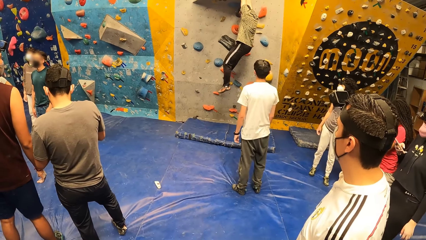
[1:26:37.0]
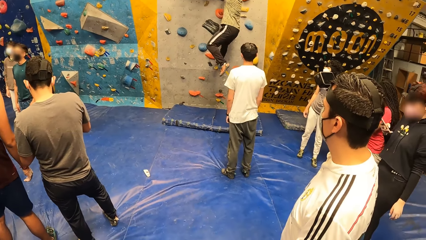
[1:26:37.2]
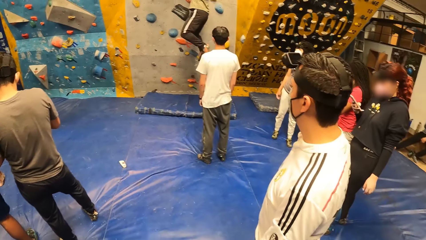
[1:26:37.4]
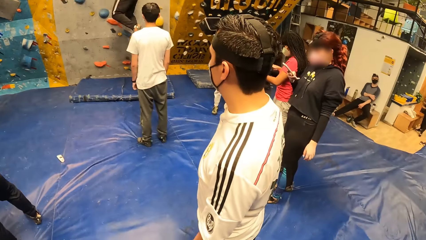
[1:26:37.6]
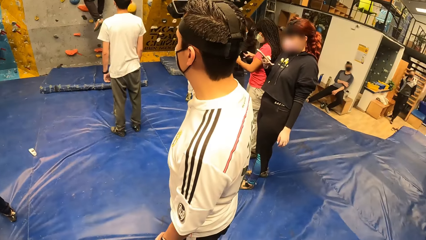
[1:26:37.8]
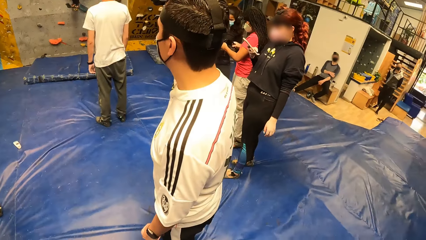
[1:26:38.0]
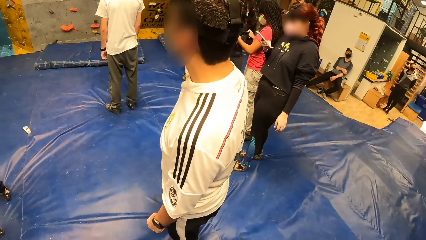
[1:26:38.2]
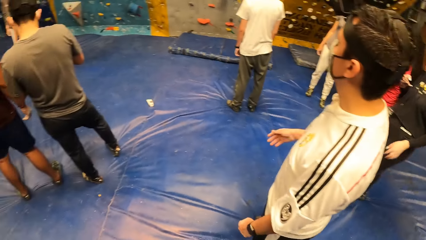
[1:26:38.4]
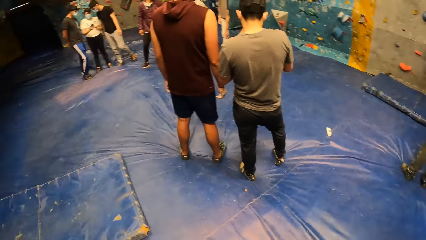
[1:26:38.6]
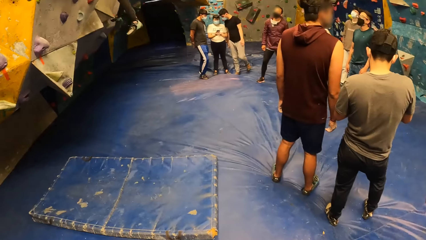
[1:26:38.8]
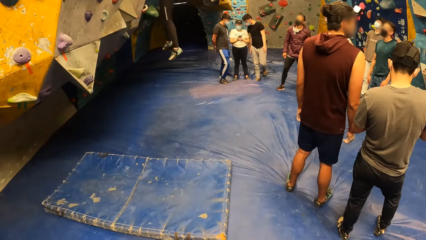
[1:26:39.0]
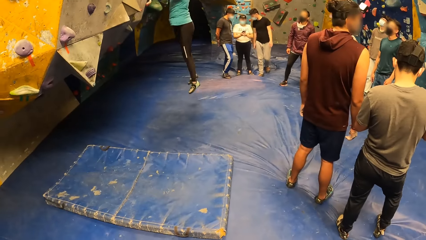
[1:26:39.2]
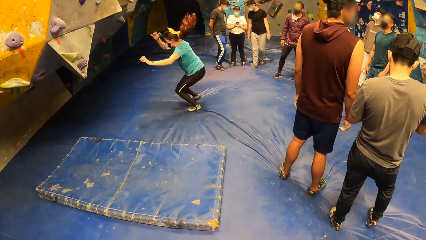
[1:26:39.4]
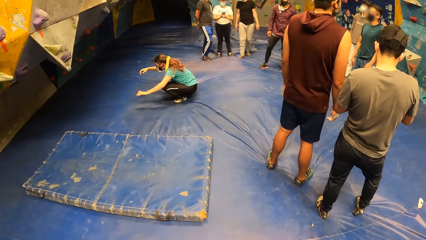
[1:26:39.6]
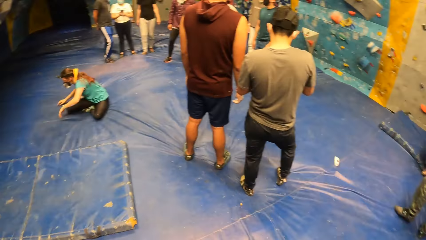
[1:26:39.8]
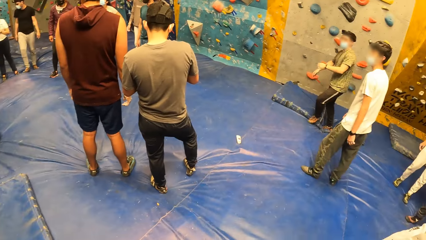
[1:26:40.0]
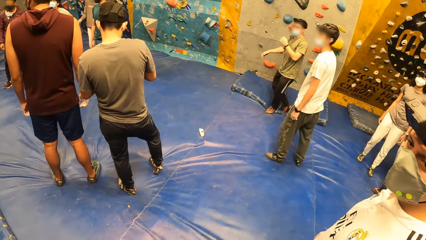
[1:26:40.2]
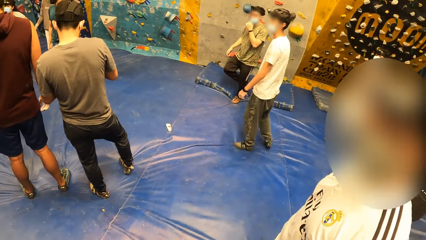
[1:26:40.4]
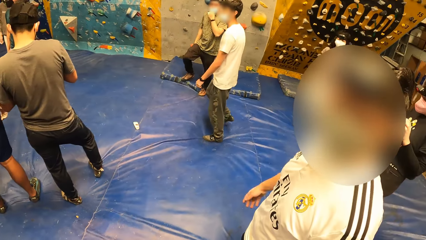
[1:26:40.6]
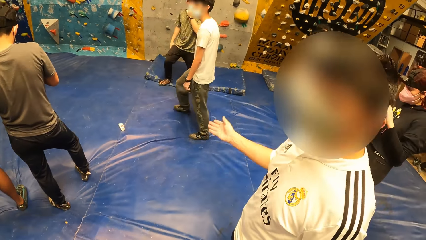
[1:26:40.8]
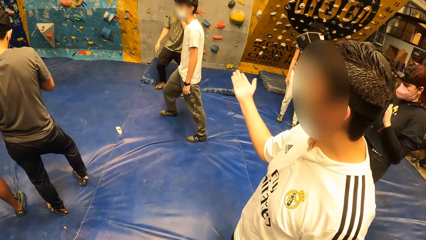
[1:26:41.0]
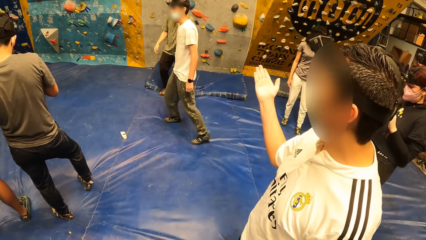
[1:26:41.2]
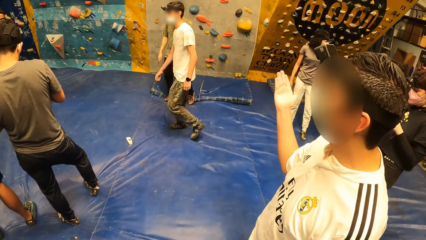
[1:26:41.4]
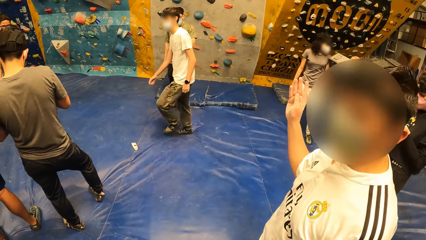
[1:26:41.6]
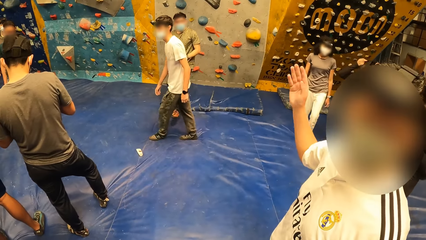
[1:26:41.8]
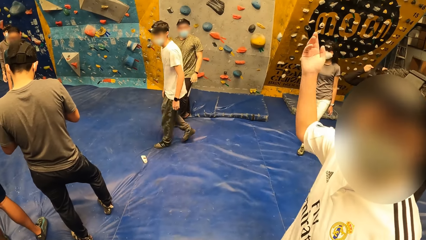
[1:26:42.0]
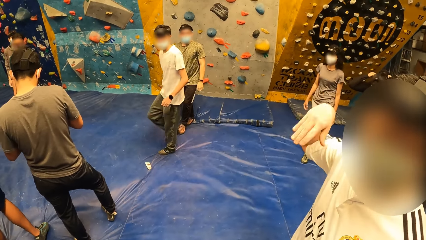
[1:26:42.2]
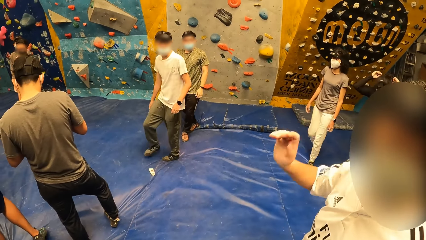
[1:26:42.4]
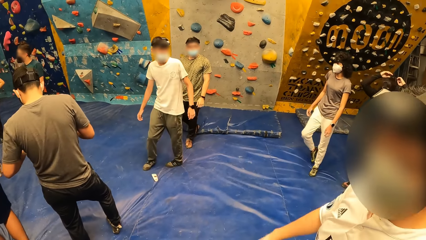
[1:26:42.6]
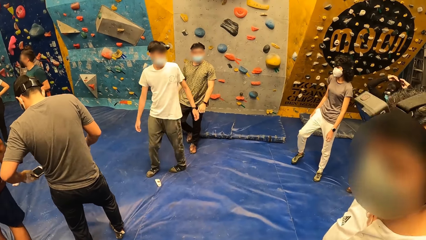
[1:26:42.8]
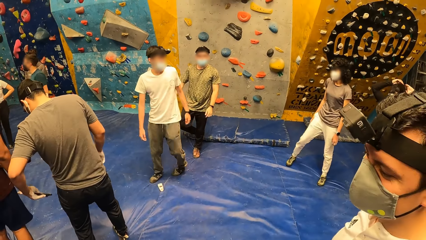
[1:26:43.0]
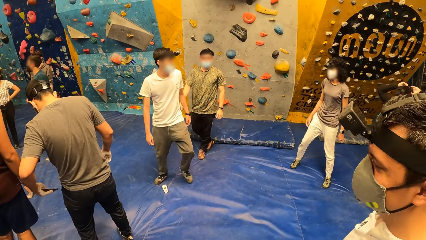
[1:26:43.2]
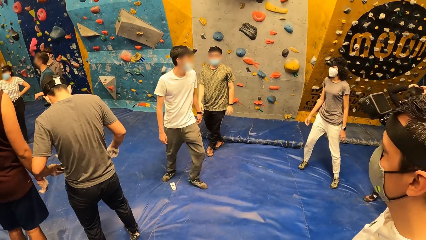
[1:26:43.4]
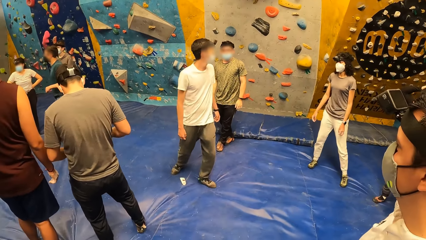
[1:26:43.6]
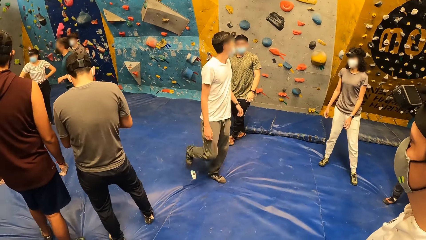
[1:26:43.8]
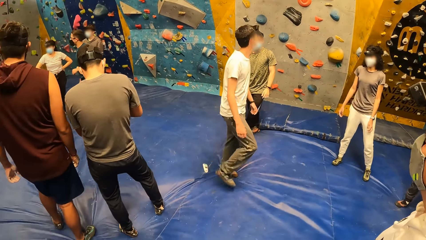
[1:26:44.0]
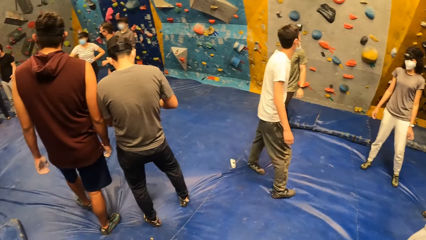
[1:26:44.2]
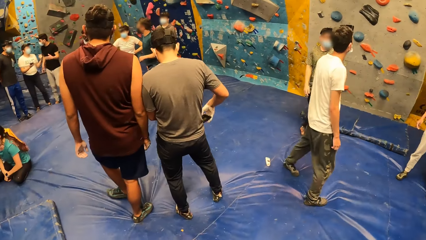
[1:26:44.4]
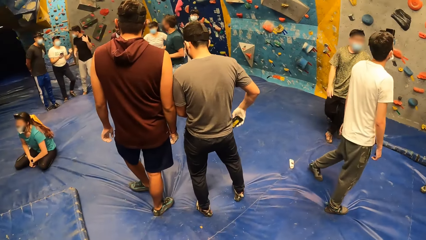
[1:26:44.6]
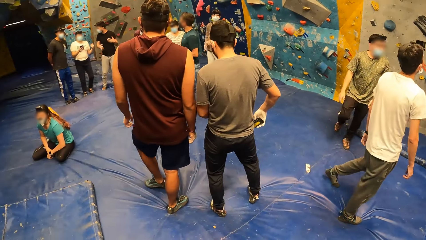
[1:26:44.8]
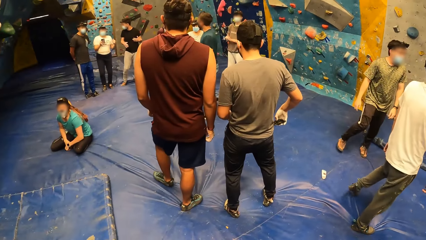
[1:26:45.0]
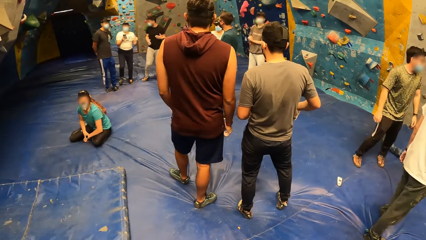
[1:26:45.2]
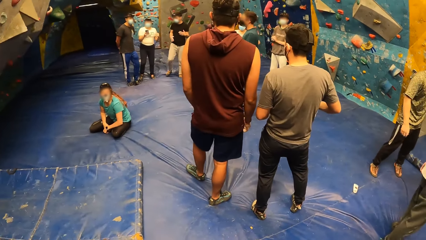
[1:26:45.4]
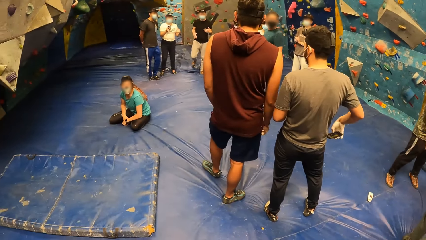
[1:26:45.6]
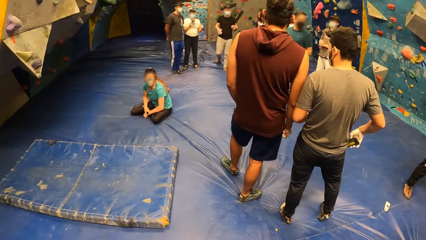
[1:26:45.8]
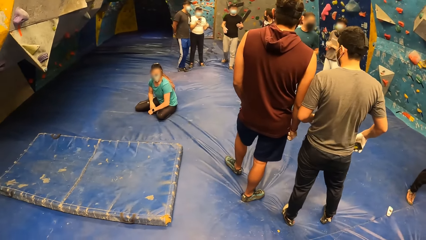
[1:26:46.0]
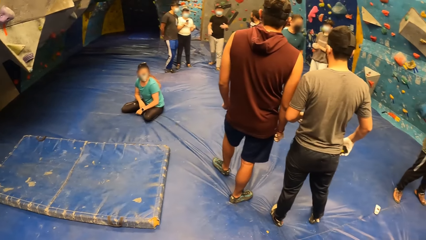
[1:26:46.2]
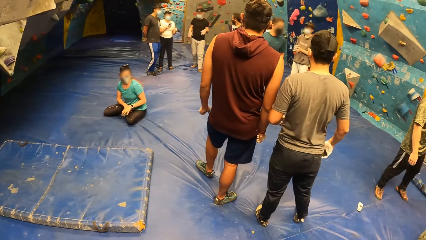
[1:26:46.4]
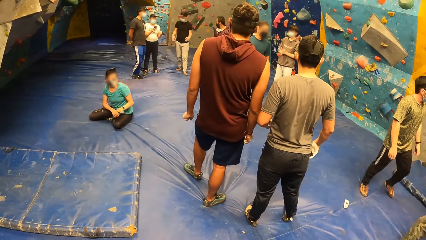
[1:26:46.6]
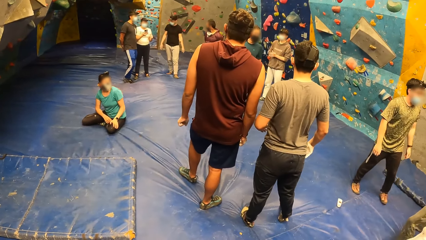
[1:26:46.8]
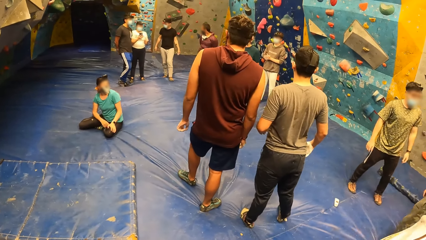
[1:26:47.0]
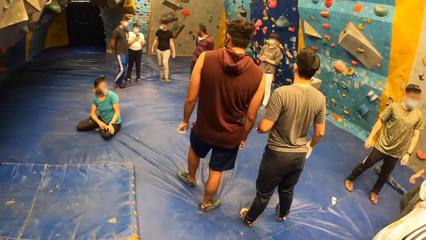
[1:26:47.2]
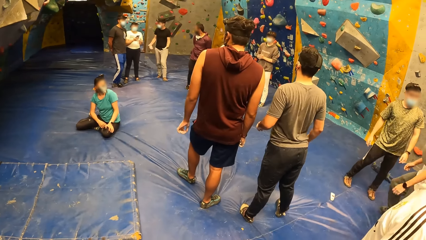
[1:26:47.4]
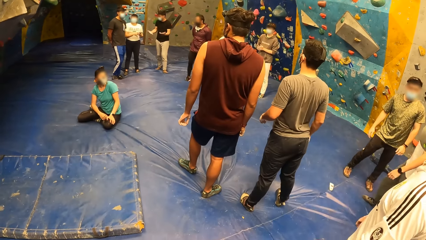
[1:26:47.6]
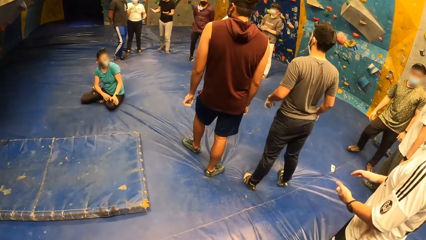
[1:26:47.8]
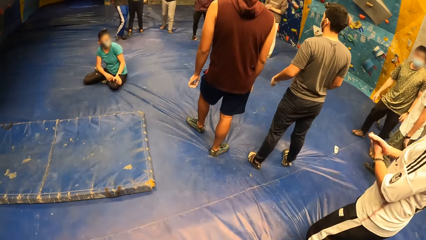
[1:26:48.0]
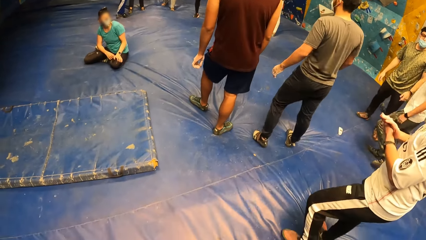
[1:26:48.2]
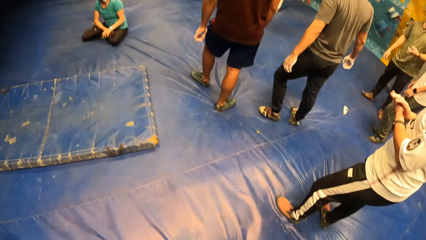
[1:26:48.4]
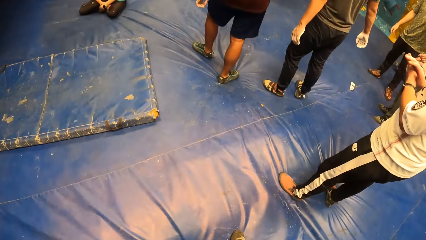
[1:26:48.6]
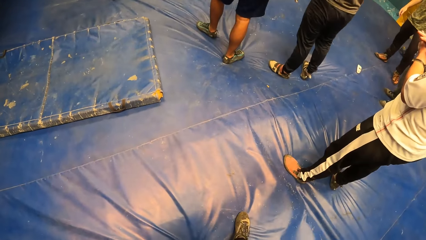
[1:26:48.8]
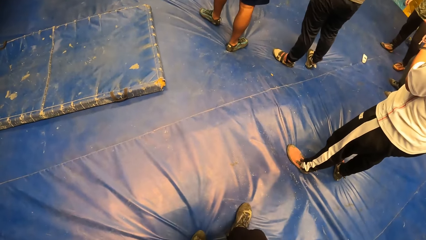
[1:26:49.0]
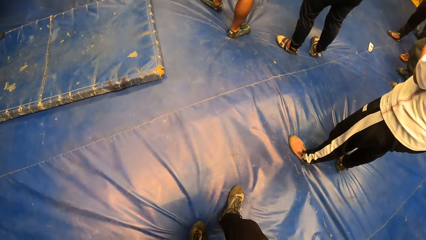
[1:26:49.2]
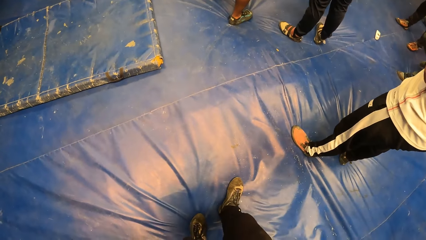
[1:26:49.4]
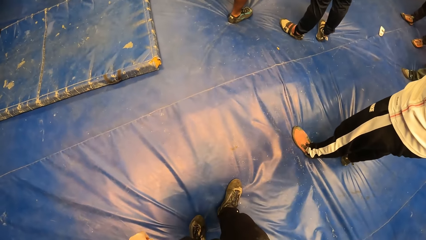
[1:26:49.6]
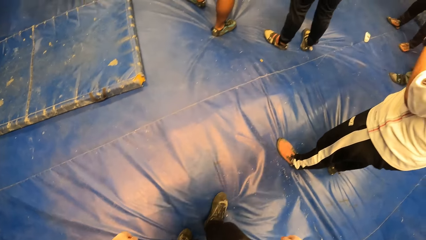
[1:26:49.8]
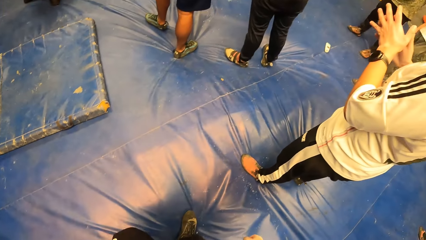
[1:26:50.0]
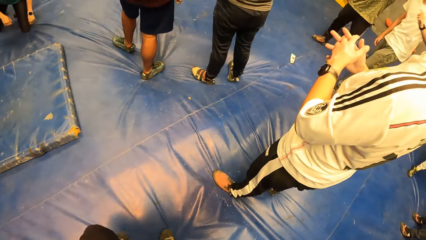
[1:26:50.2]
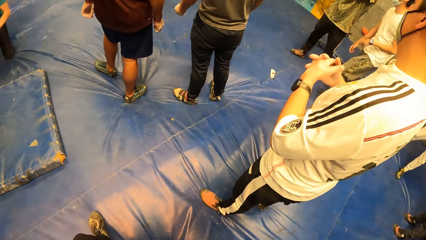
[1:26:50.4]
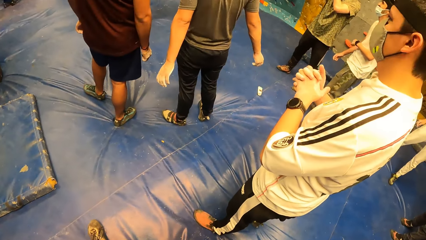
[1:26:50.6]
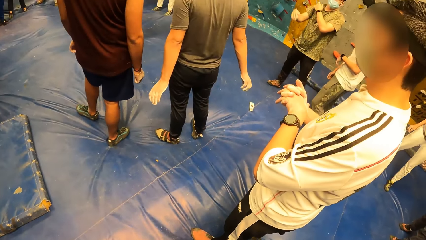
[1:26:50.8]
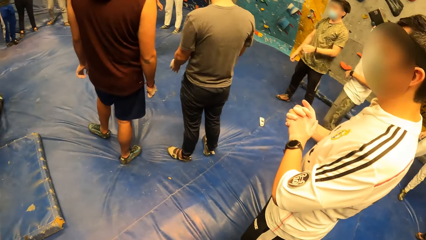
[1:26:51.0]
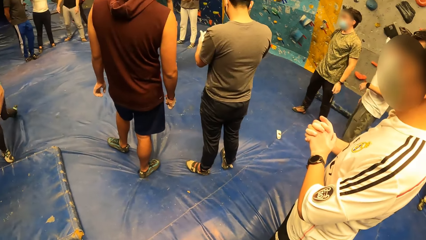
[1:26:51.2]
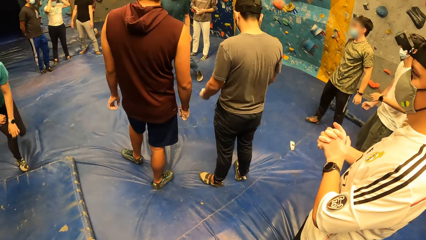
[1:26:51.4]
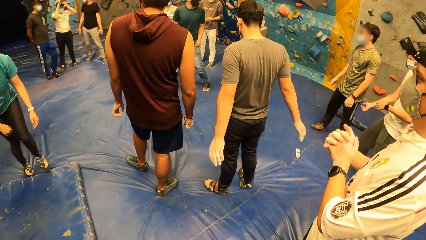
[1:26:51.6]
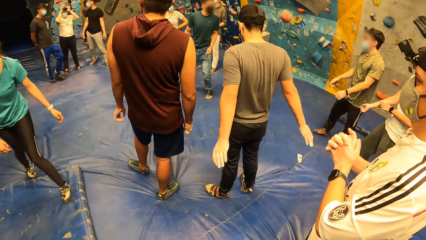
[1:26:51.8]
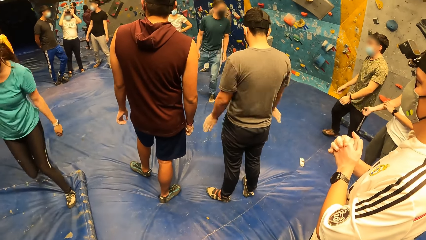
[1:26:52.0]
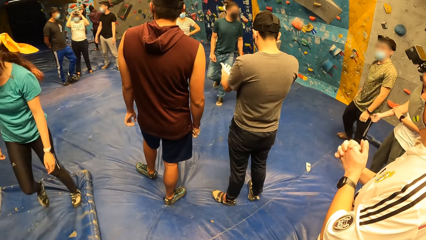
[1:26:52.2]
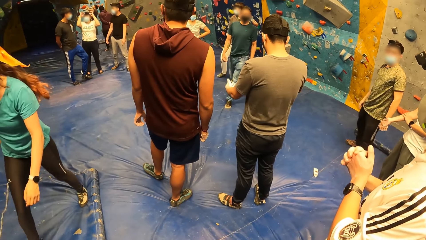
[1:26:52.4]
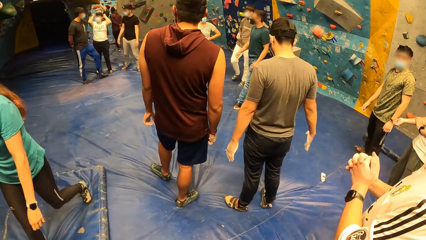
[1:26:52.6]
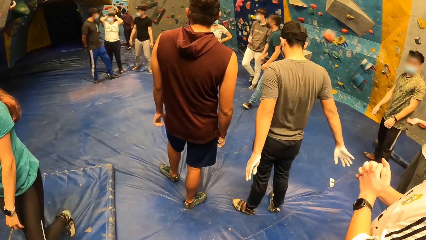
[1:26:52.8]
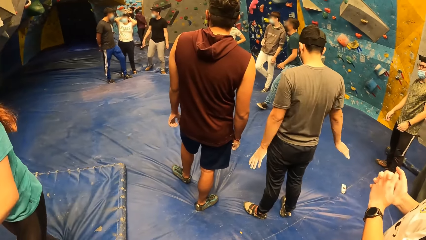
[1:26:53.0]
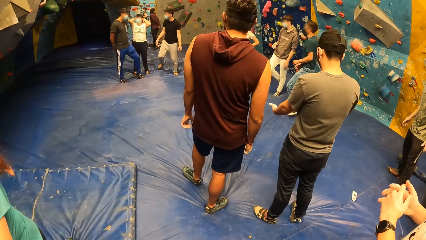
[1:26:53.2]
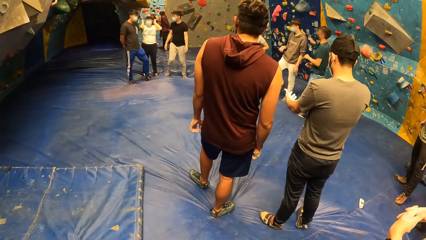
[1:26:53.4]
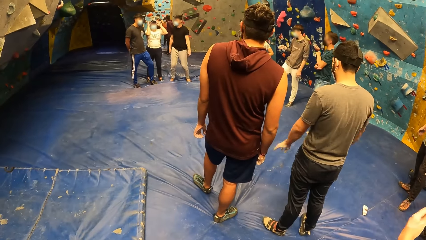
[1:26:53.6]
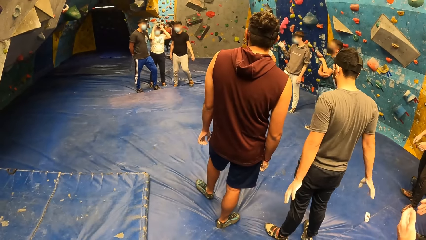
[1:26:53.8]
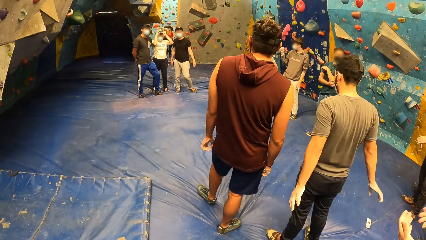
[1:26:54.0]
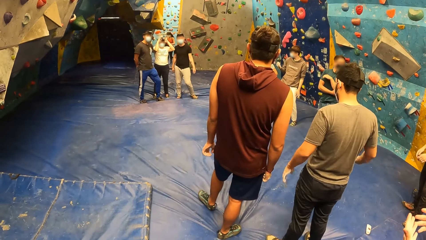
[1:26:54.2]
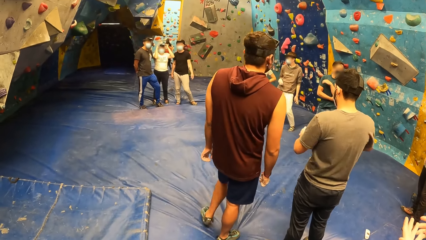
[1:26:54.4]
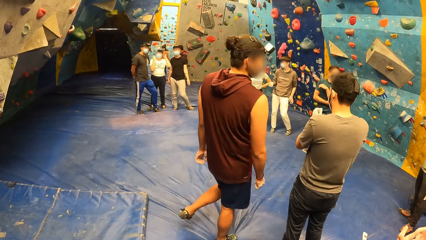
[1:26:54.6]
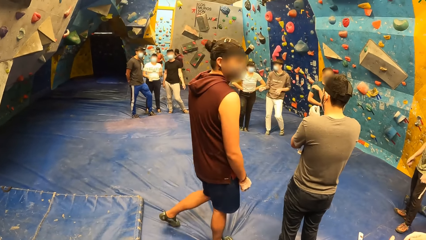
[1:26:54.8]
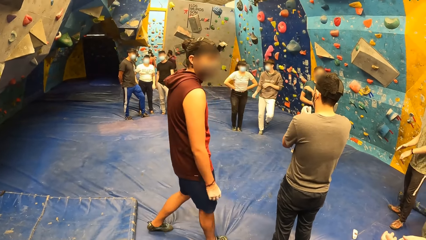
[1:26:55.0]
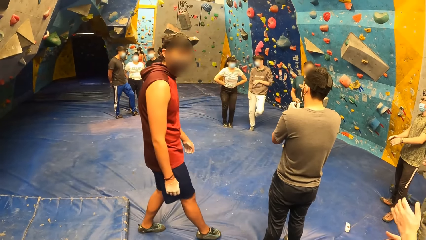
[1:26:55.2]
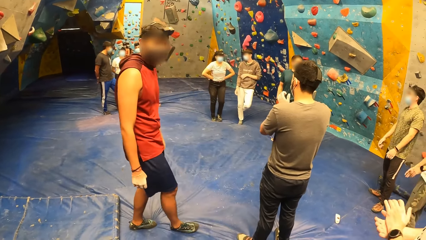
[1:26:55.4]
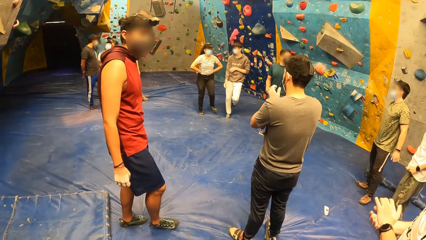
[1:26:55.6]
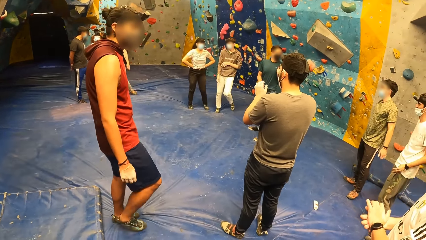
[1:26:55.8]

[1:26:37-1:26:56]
The woman drops to the crash pad from the climbing wall. The camera wearer interacts with the man. A man stands on the floor. The camera wearer stands on the floor. An instructor addresses the camera wearer and others.
